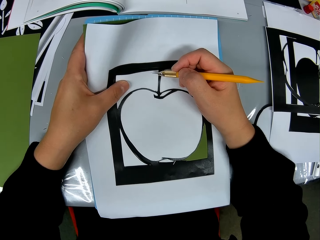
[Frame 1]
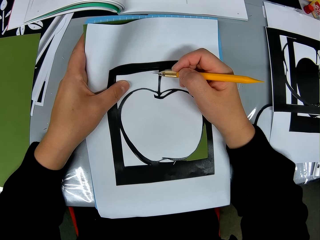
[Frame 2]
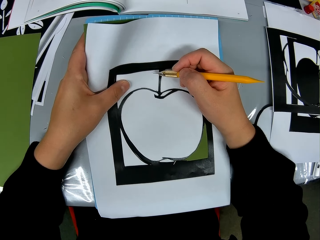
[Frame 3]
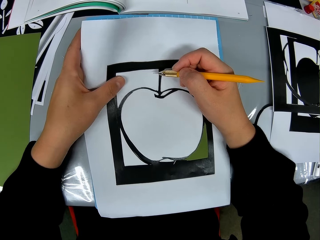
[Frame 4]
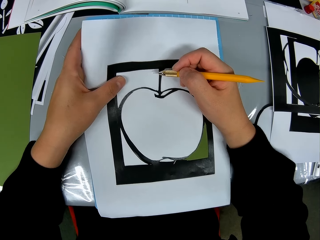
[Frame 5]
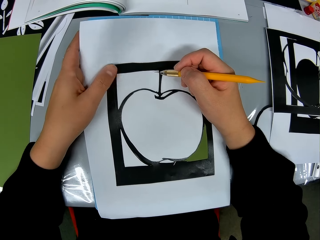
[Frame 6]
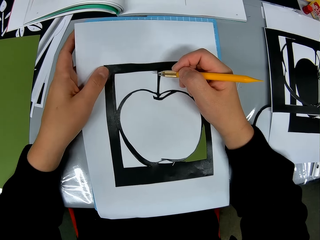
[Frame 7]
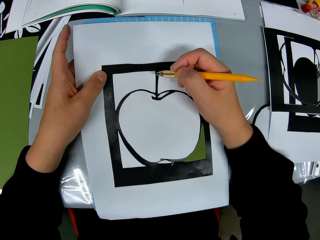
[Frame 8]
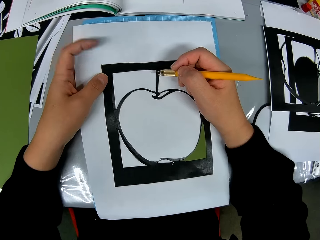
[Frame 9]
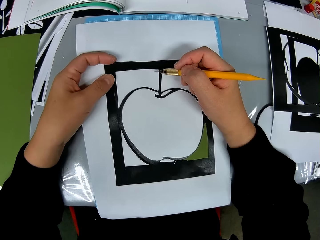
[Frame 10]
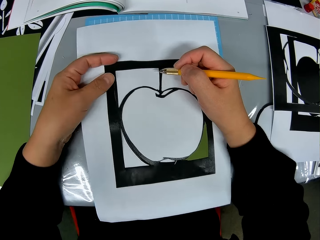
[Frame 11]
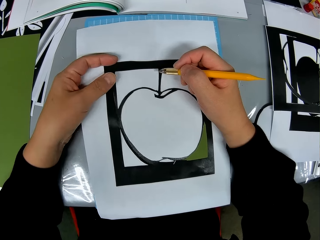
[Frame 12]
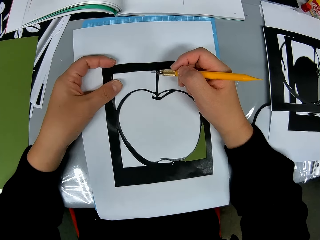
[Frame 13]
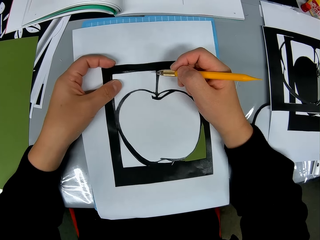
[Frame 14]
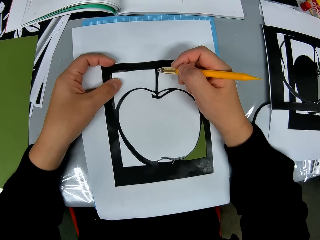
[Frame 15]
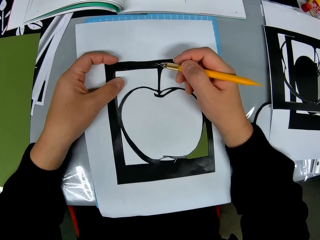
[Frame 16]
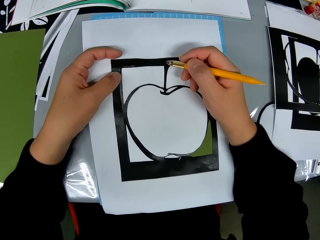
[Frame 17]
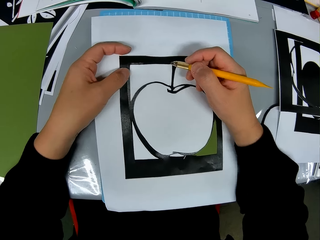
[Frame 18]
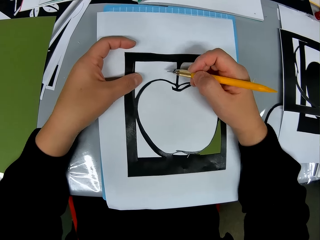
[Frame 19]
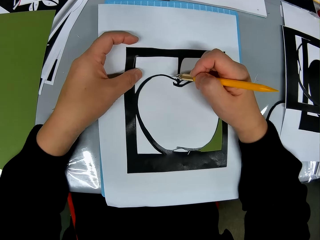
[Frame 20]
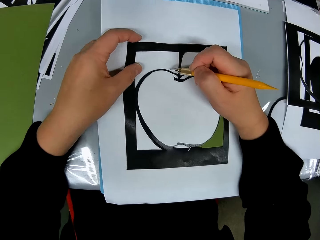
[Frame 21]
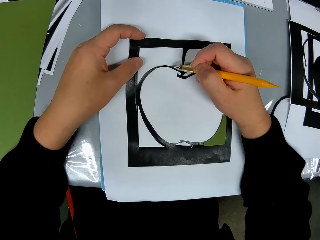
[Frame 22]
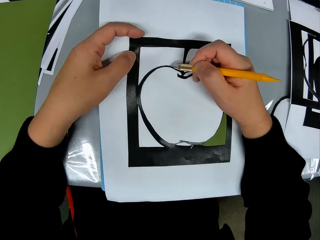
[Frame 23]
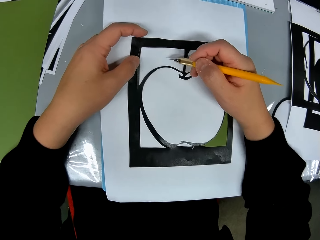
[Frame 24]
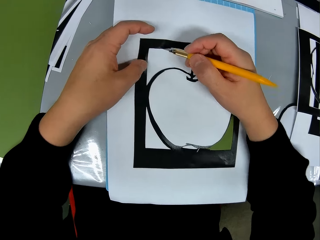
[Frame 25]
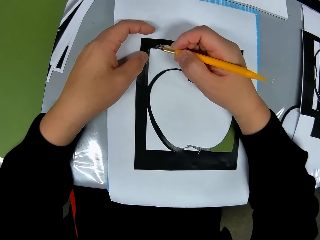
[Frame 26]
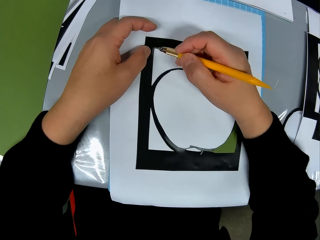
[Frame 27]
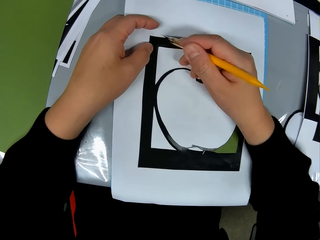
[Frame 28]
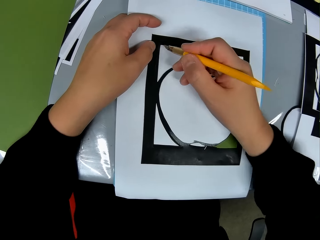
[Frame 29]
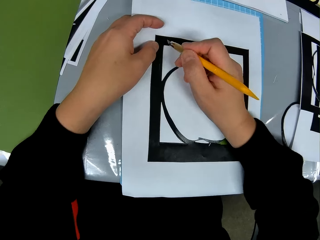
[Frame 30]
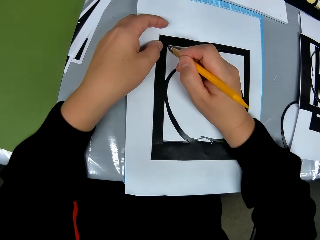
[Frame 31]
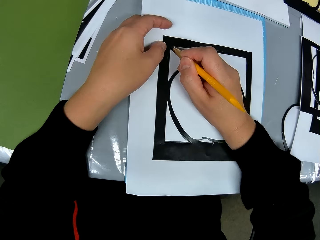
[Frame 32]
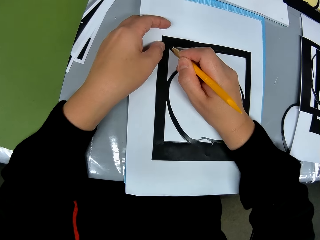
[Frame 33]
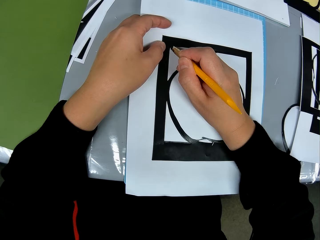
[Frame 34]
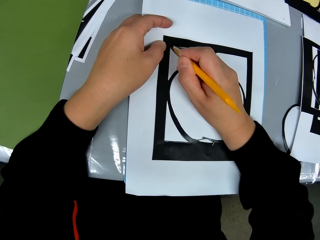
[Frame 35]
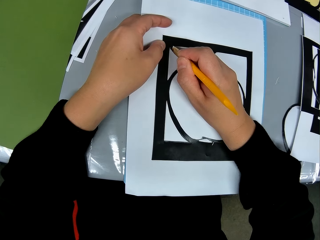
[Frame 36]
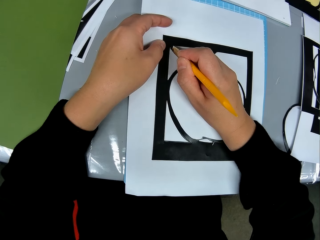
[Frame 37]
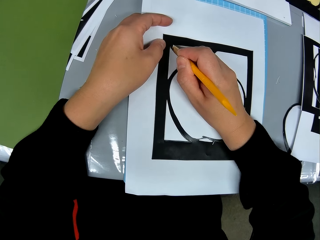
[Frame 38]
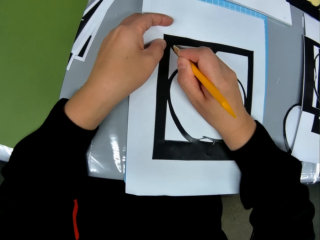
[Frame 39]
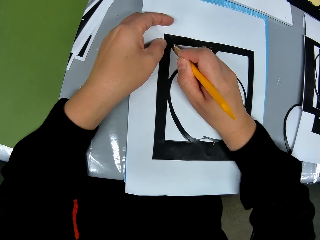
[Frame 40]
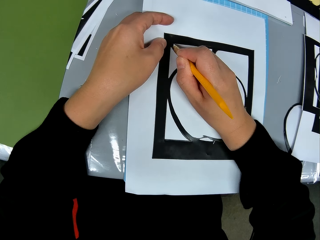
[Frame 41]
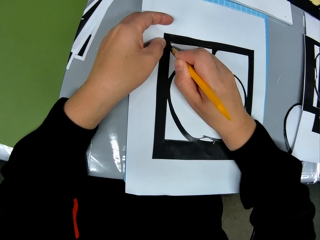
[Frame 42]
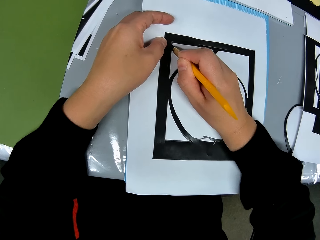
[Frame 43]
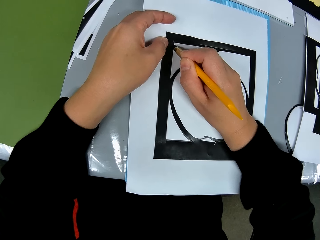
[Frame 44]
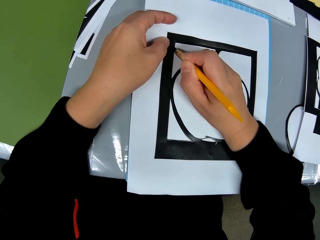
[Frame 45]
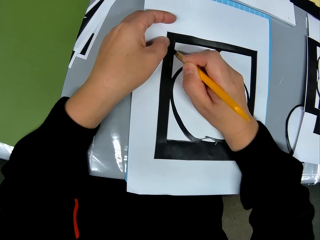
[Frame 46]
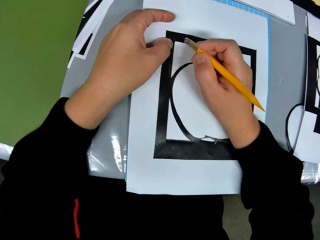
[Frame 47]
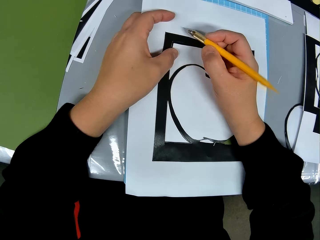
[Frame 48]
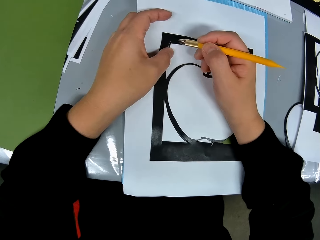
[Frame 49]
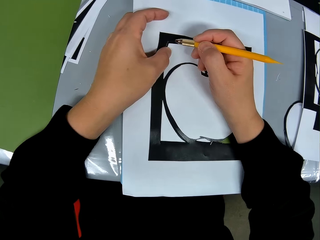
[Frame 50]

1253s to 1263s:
The camera wearer moves a finger. They hold the art. They push the cut paper. They use the cutter on the drawing book. They cut the art.

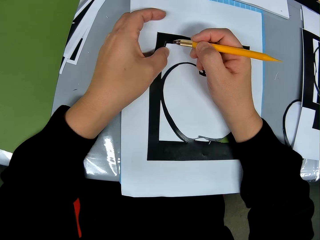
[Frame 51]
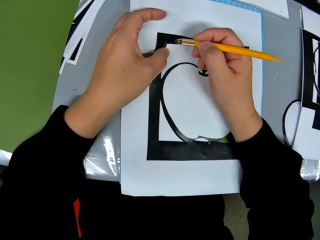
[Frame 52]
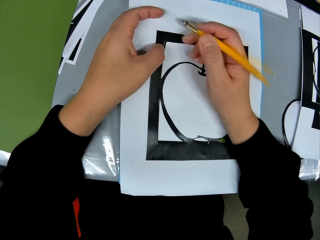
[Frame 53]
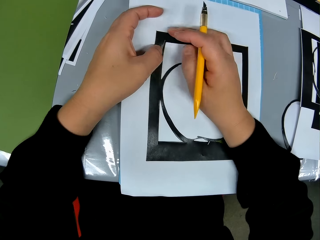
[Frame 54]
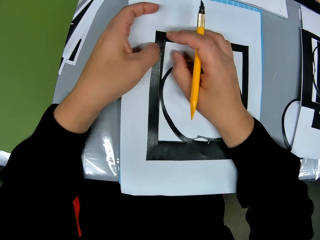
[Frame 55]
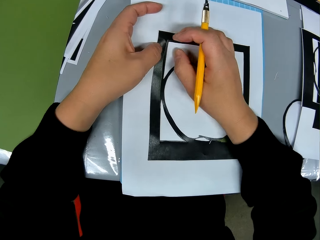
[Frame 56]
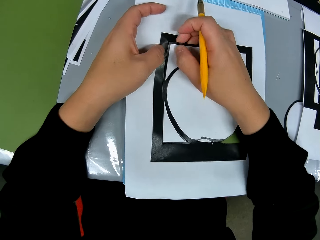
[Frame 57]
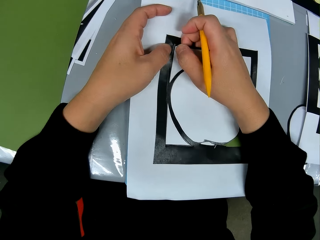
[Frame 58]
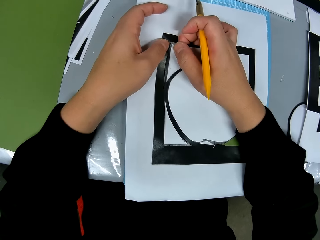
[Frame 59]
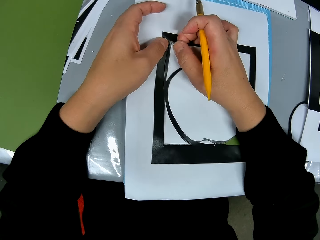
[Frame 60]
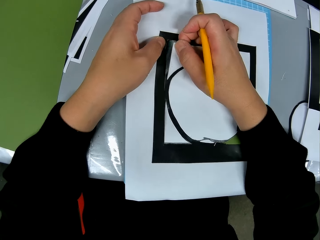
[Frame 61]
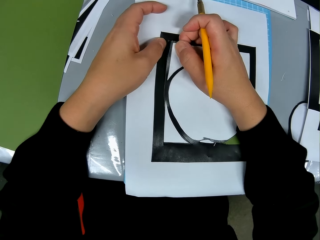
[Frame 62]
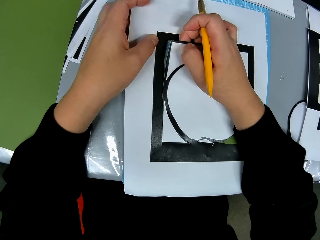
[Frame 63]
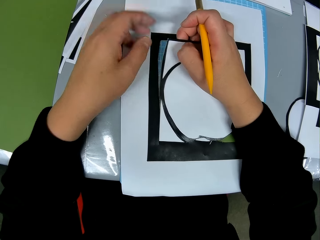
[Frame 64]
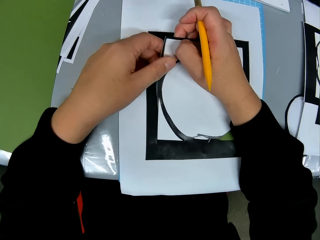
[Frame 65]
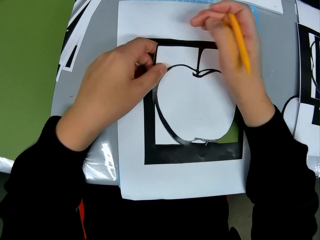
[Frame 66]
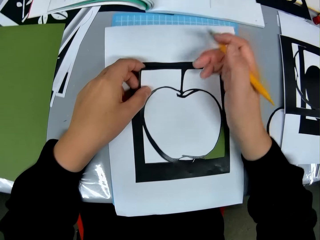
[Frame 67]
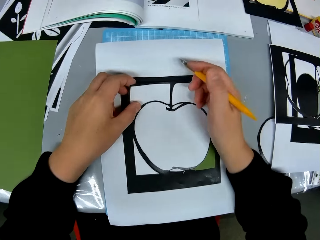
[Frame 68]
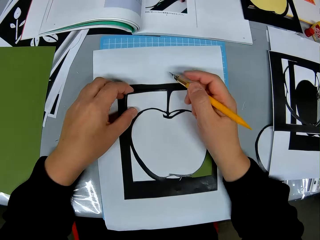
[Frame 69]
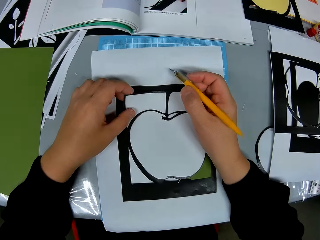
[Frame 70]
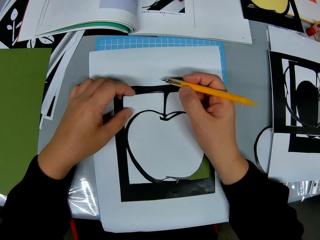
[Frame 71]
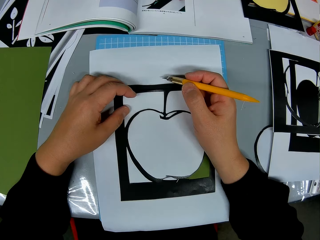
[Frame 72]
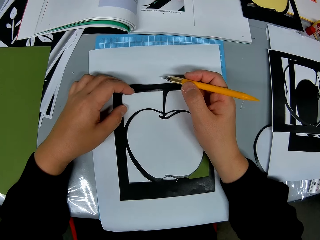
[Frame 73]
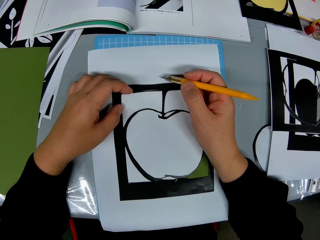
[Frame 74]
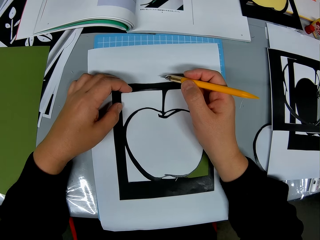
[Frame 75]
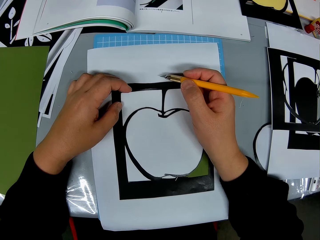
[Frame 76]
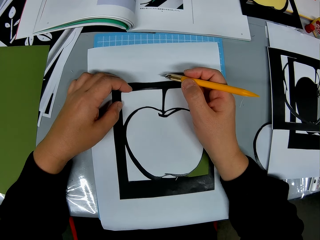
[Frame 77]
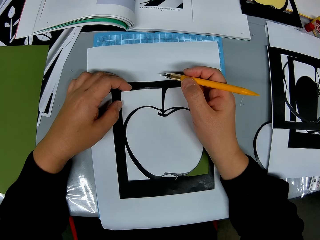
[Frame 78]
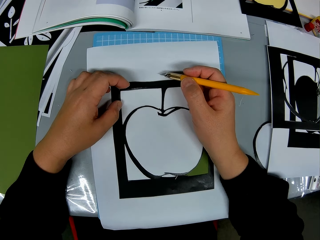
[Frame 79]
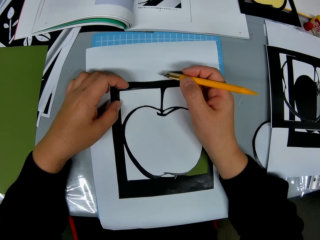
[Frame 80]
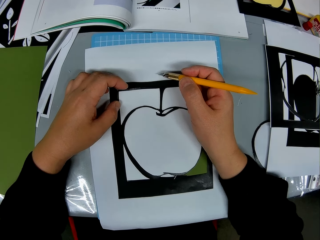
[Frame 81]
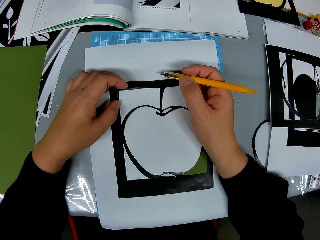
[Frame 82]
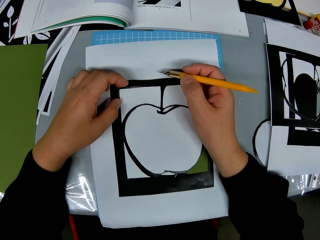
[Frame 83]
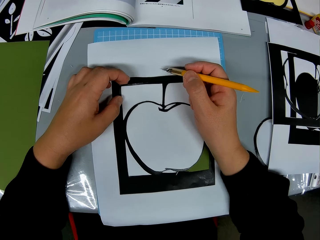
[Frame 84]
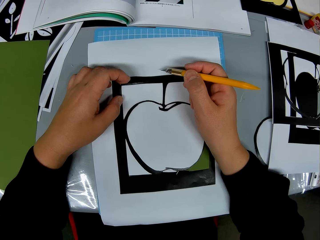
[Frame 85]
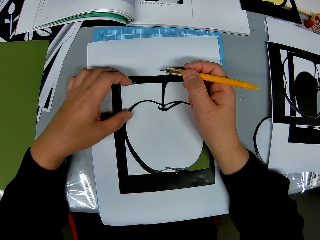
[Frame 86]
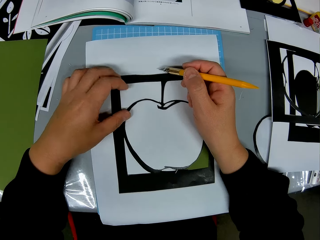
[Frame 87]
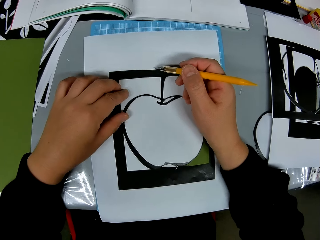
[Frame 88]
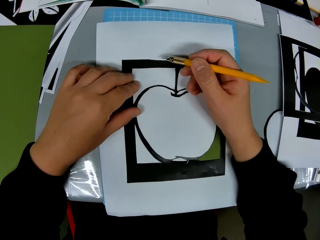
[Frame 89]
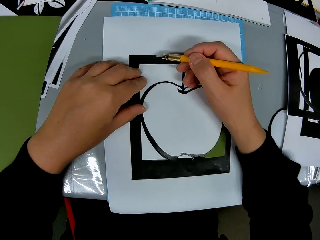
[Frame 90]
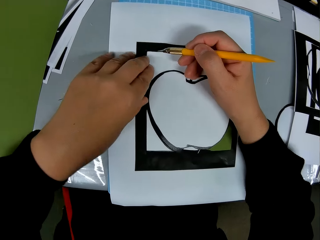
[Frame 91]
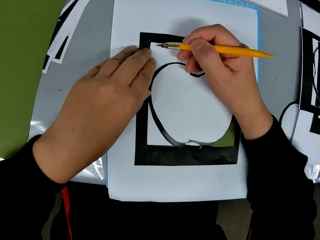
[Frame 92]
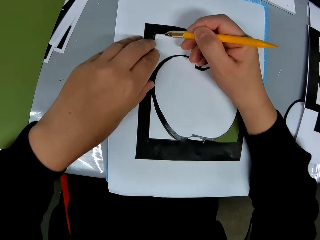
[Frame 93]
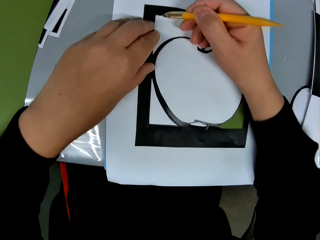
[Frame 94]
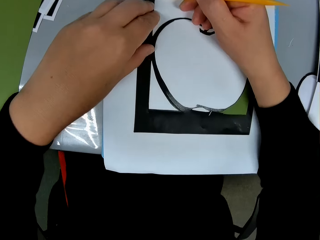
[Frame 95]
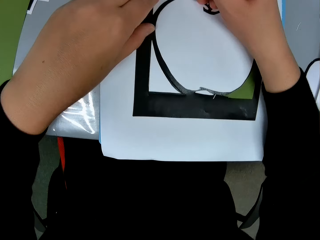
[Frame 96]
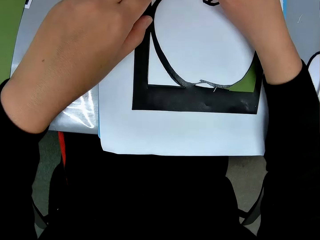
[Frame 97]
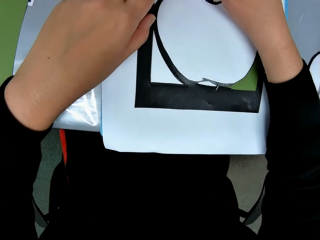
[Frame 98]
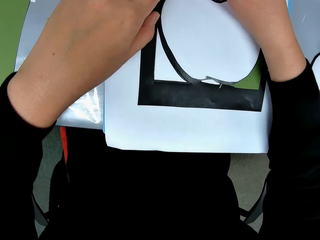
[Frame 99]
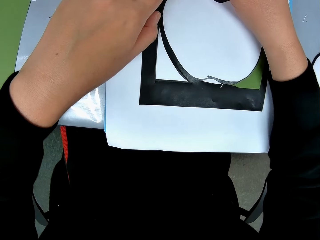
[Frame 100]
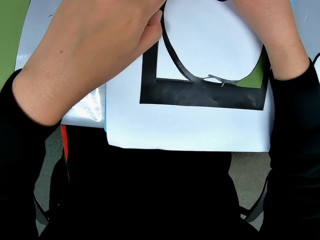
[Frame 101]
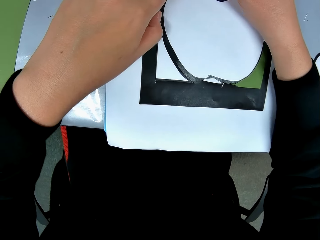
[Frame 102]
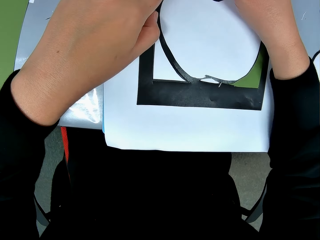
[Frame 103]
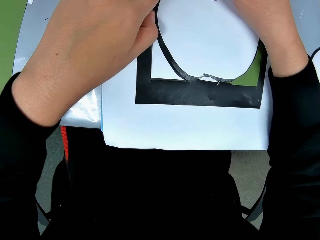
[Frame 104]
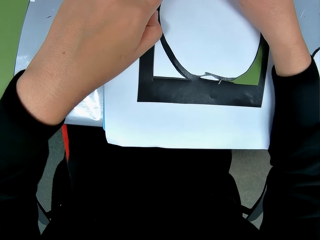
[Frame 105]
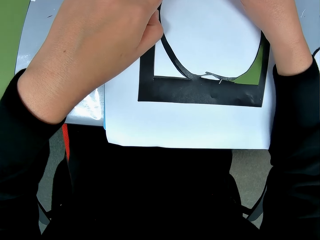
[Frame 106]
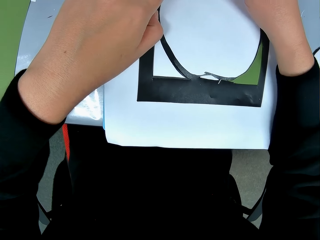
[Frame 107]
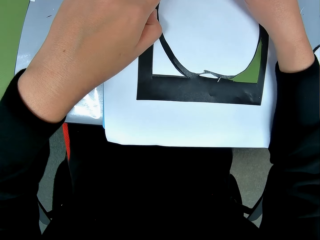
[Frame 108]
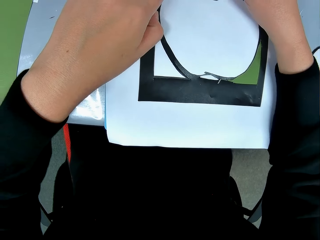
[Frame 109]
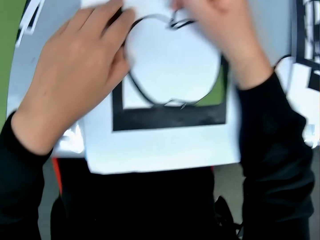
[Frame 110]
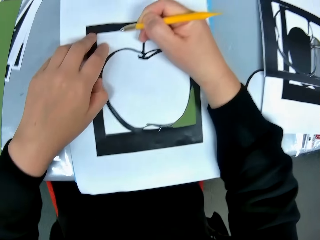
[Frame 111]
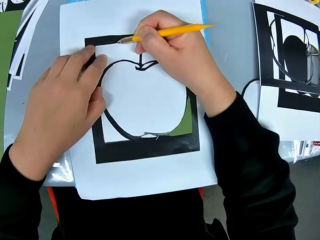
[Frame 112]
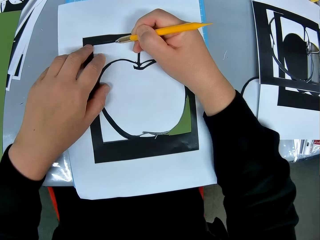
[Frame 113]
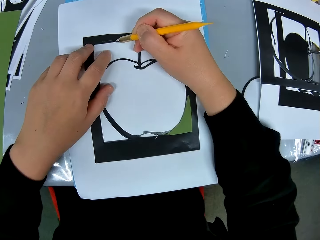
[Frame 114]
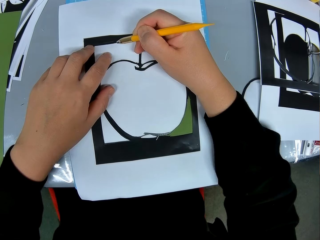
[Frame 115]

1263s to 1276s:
The camera wearer pushes the cut paper. He pulls the cut paper. He uses his left hand on the drawing book. He removes a hand from the paper. He holds the art. He puts the art down. He holds the art. He cuts a part of the drawing book with the cutter.
